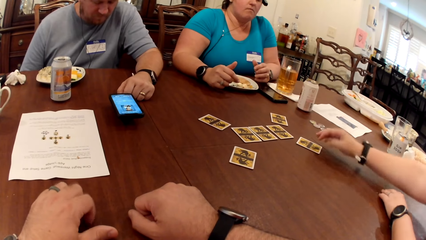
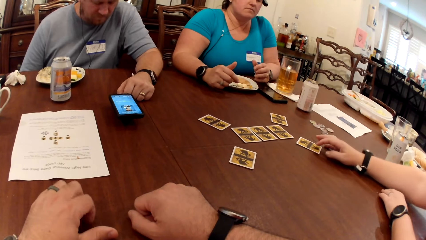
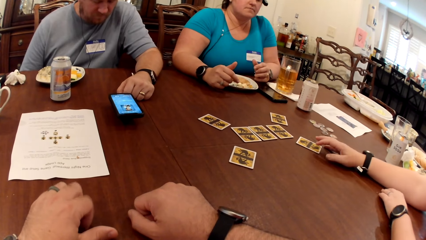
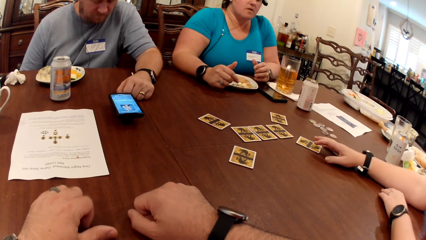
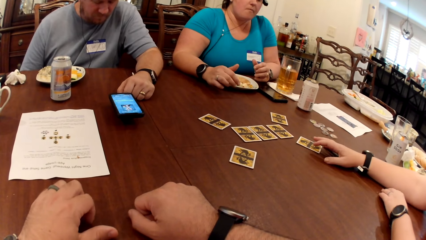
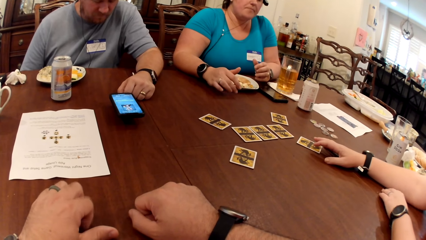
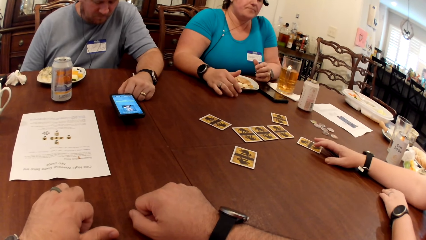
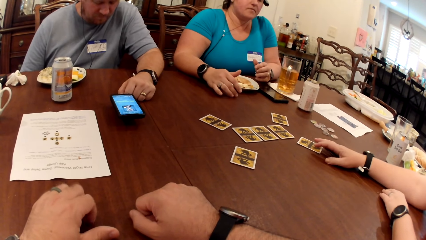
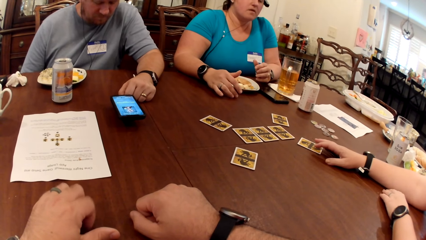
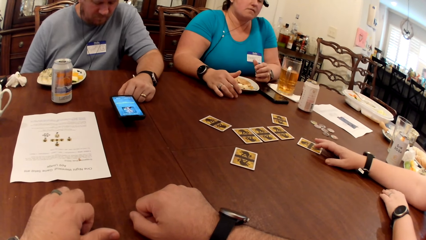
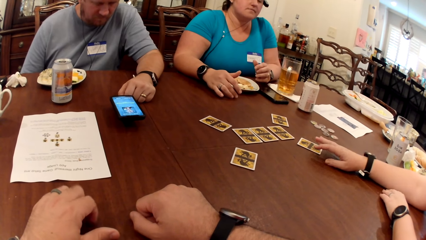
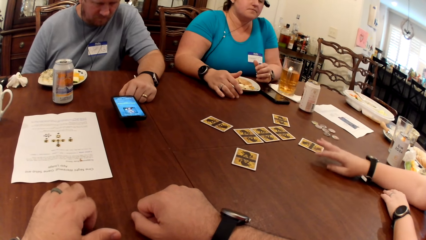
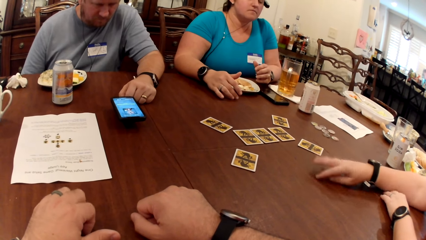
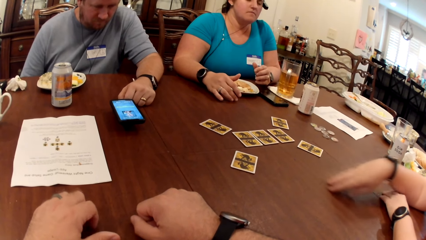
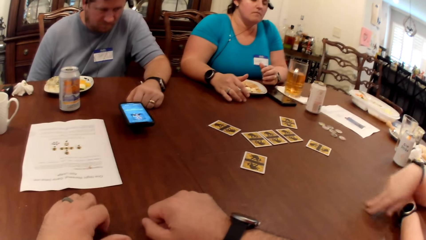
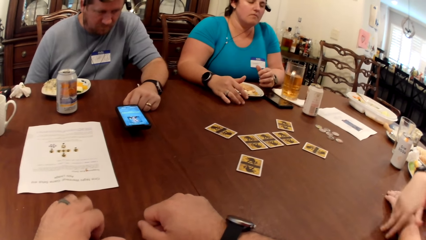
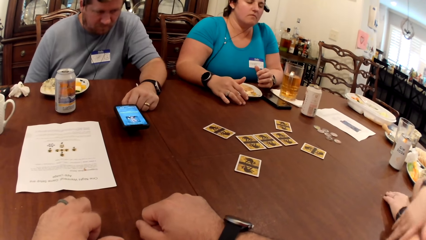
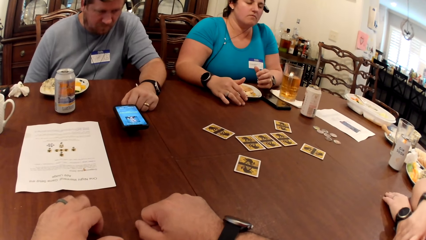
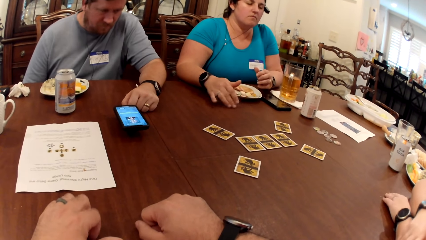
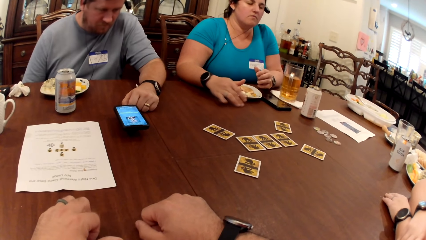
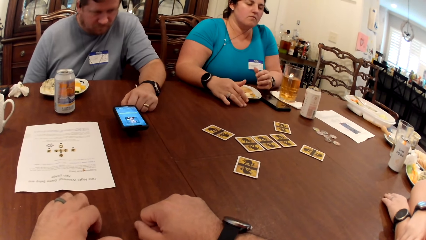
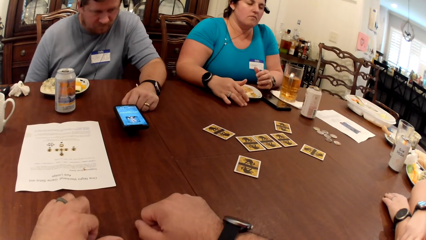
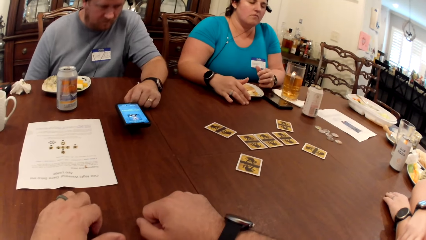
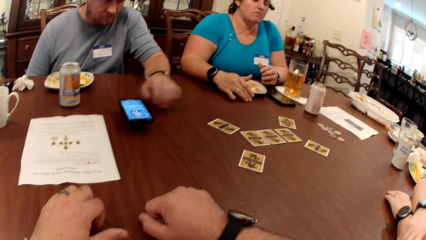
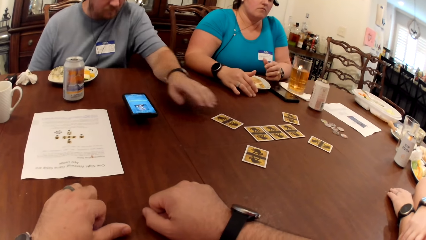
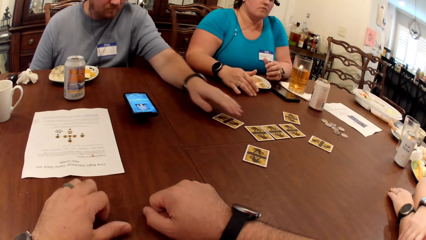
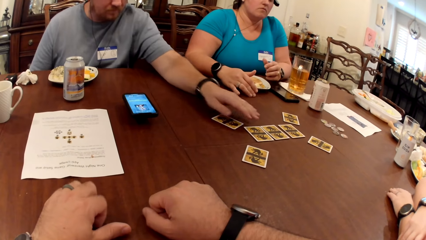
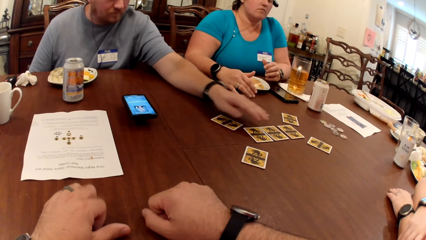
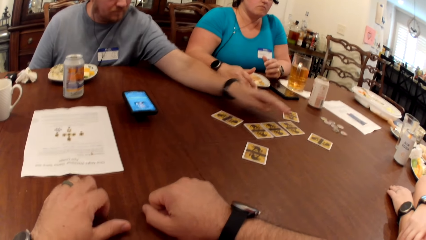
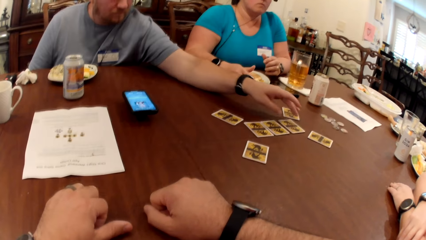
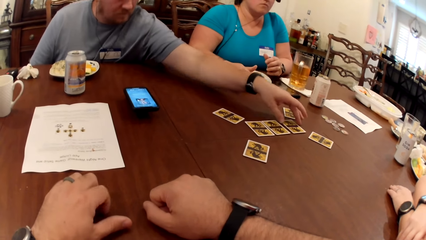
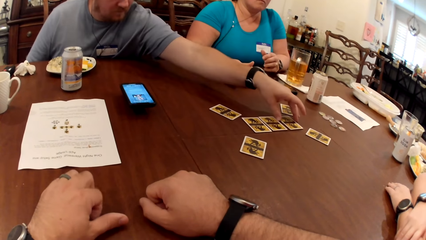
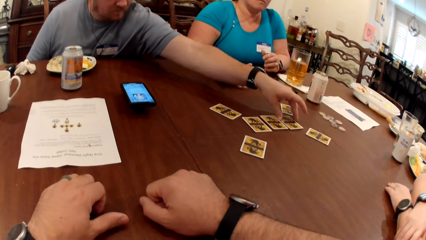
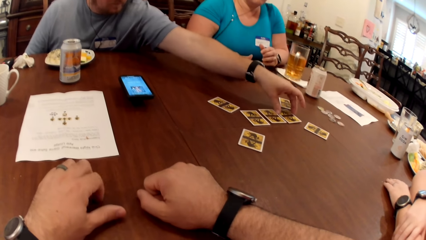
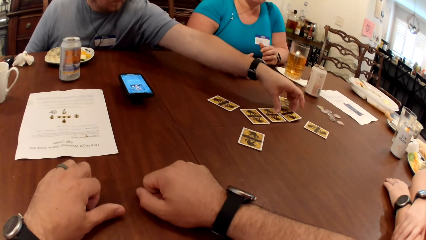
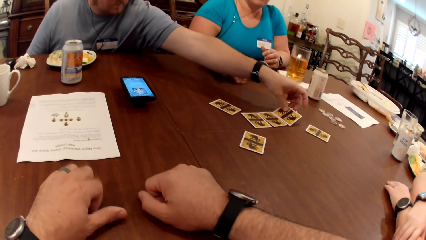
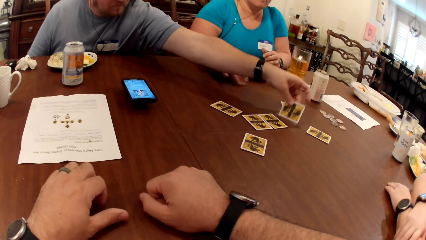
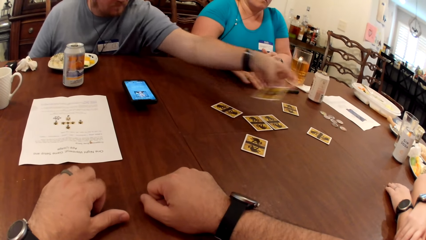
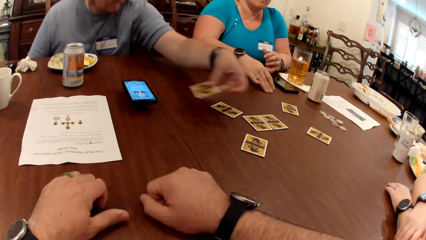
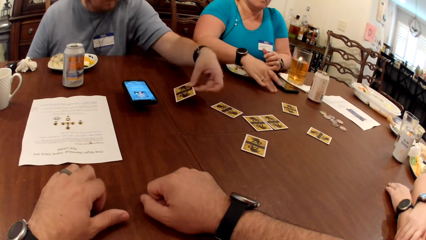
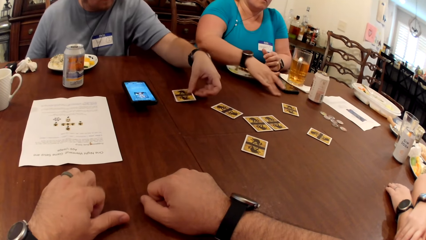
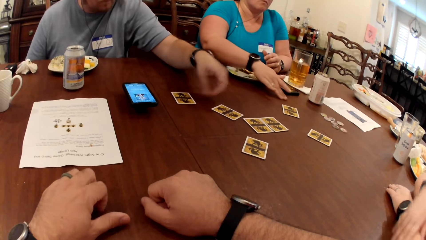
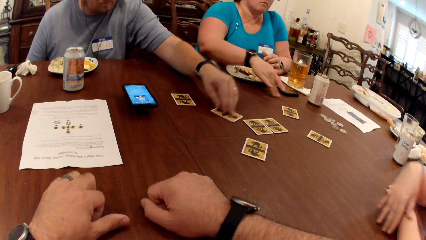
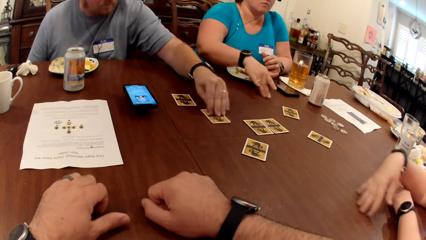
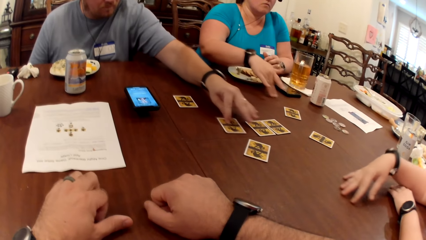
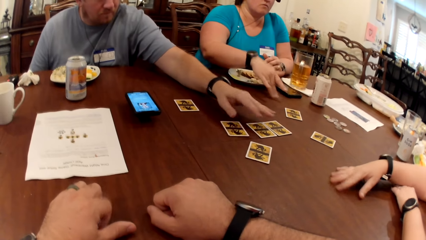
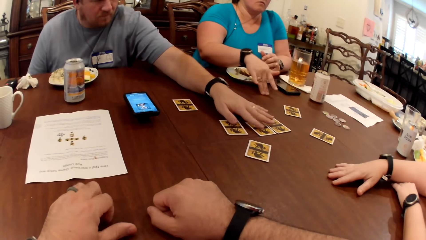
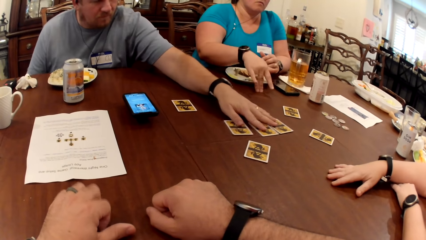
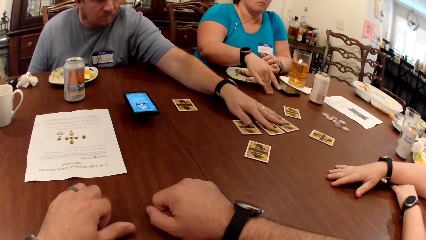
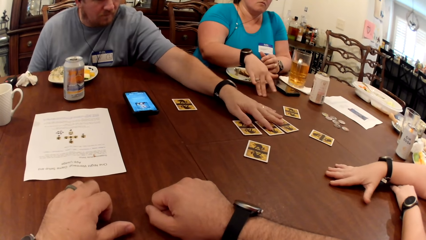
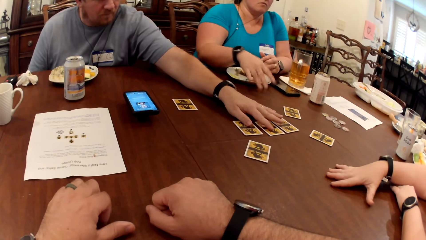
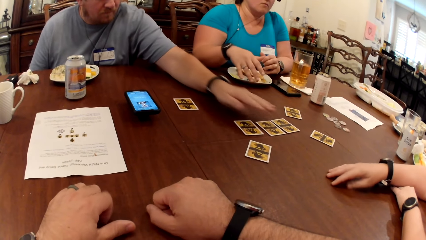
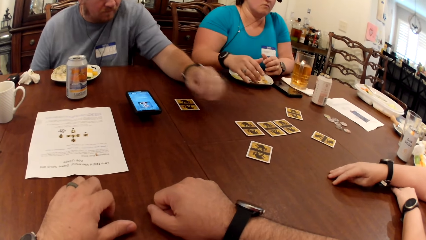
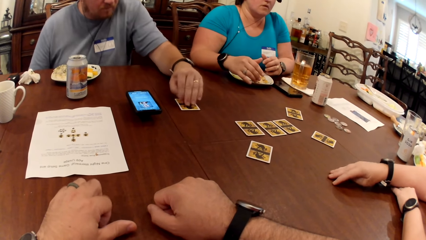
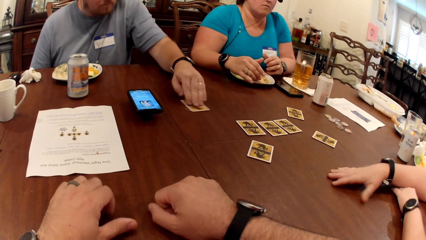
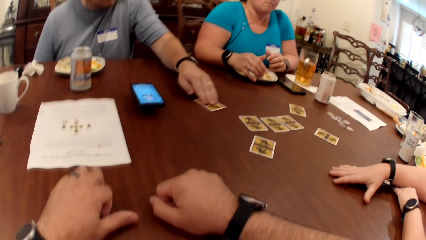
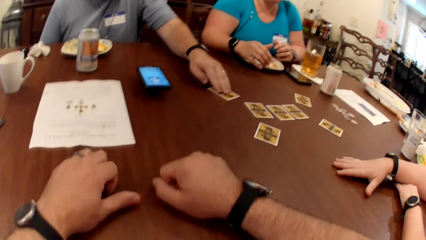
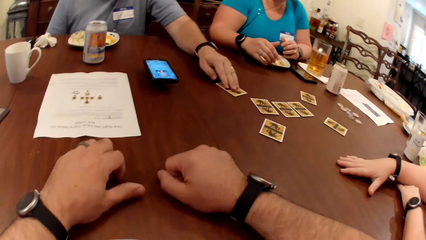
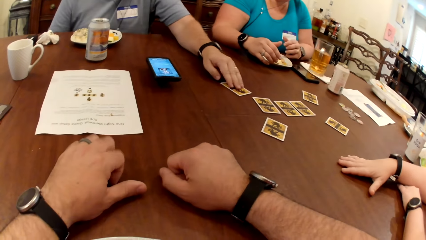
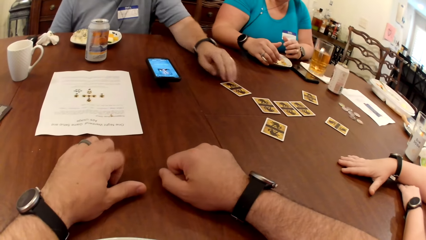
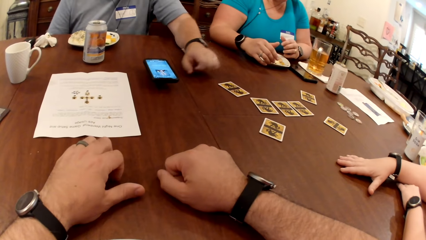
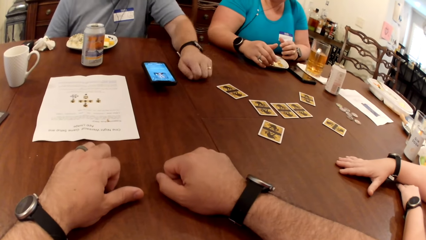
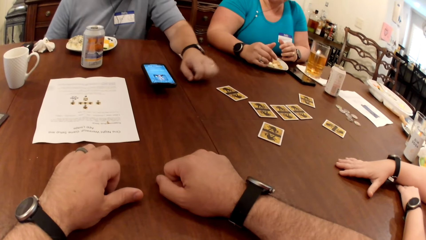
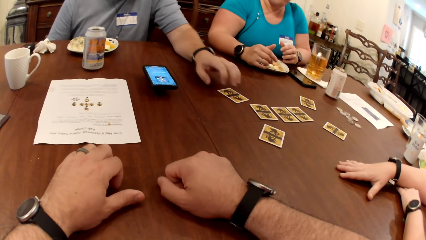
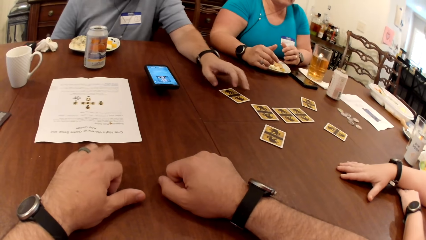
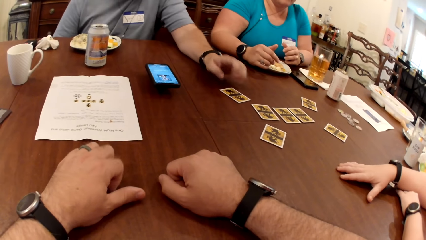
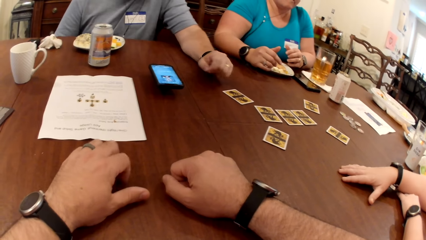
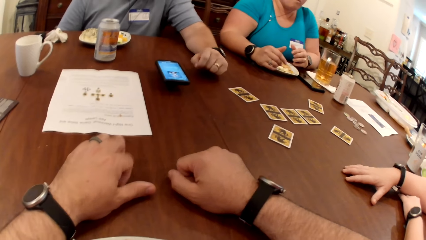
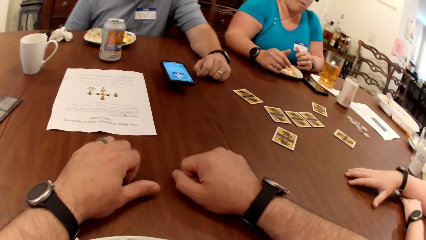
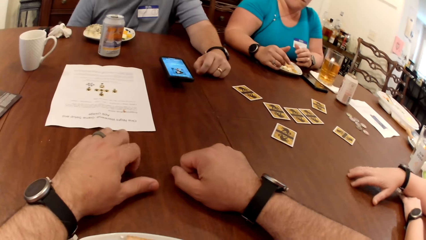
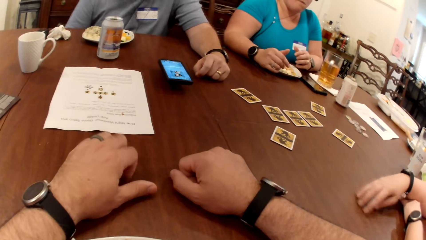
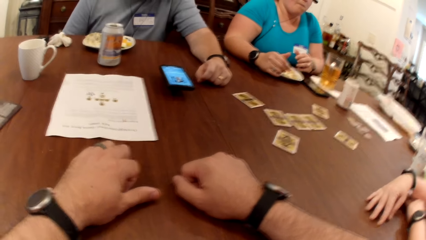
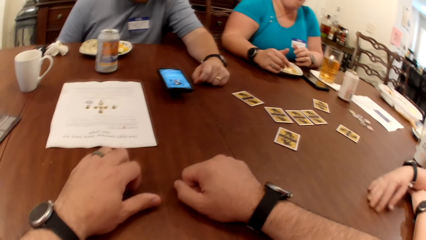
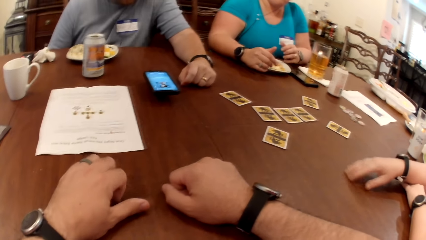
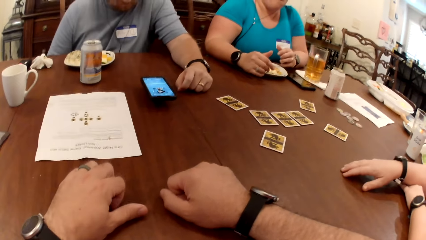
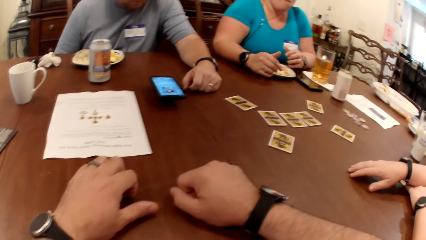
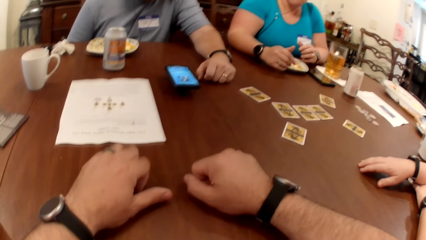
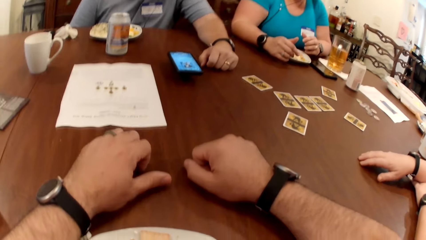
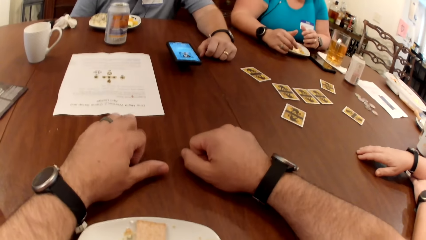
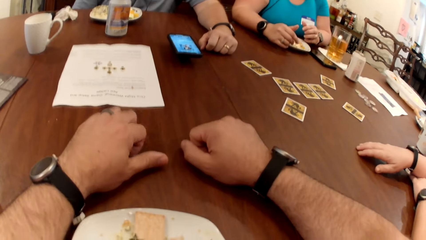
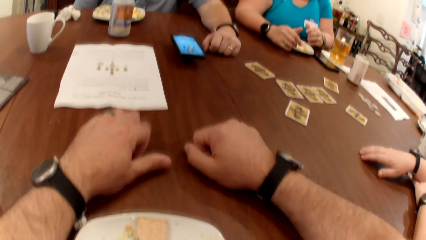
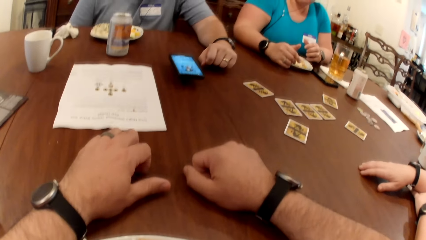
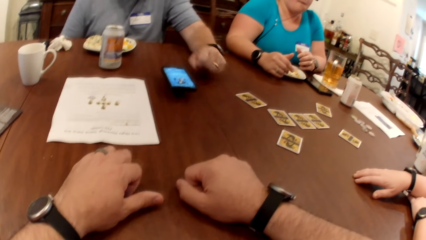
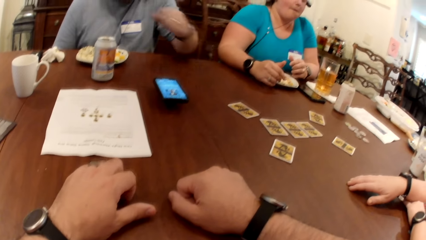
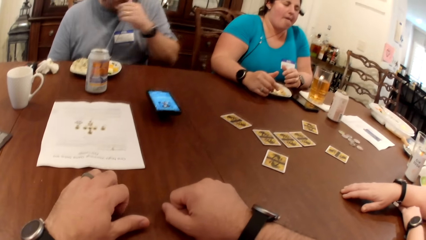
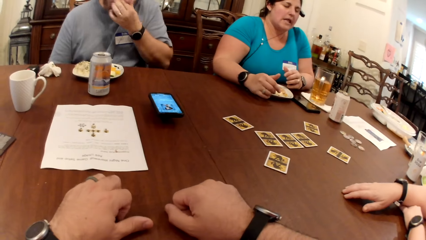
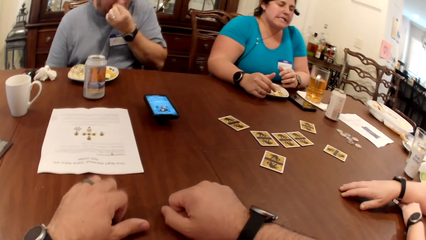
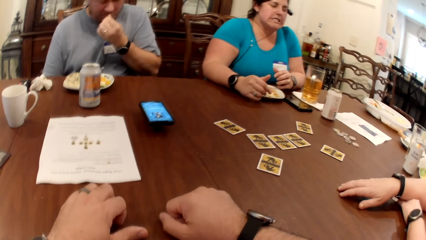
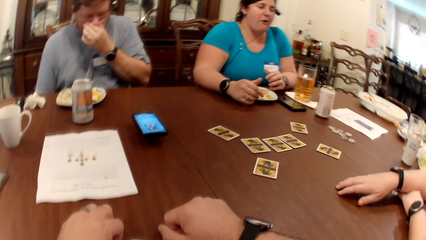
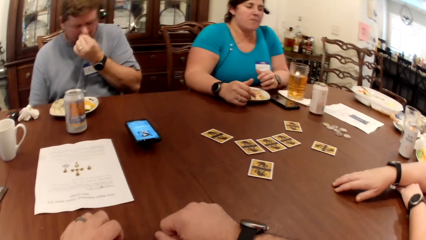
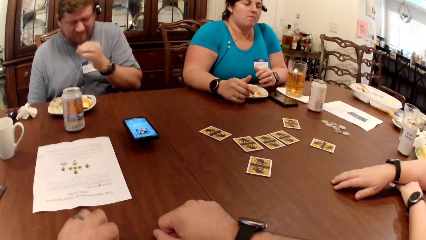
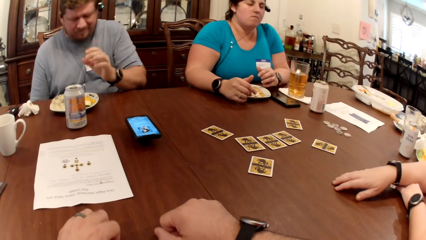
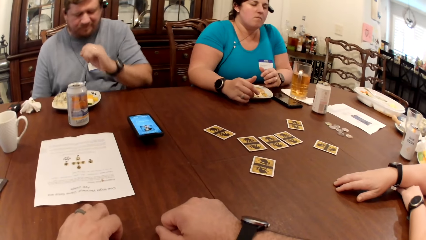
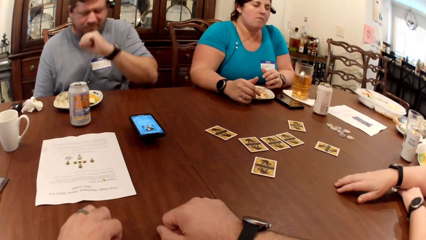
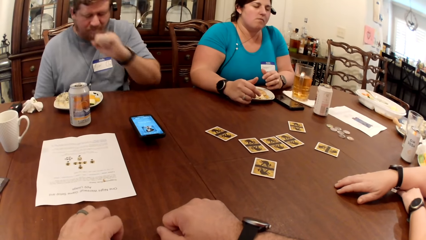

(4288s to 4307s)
The man lifts a card on the table with his left hand. A woman rubs her right hand on the table. The man drops the card on the table with his left hand. The man moves a card on the table with his left hand, moves some cards on the table with his left hand and moves cards on the table with his left hand. The man touches his nose with his left hand.
